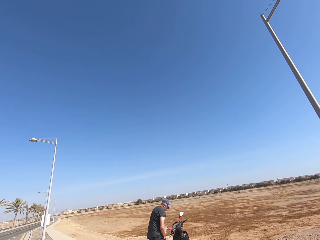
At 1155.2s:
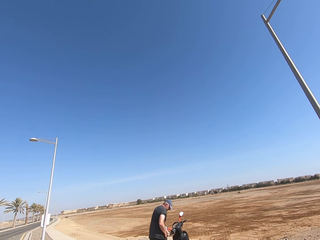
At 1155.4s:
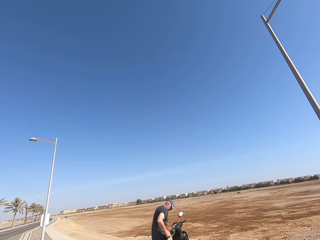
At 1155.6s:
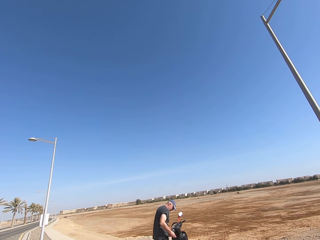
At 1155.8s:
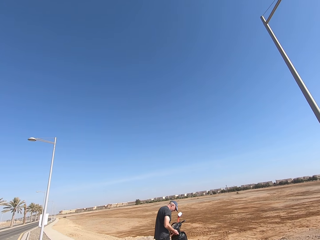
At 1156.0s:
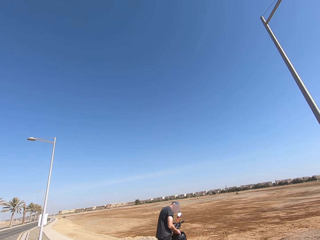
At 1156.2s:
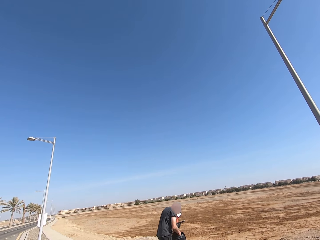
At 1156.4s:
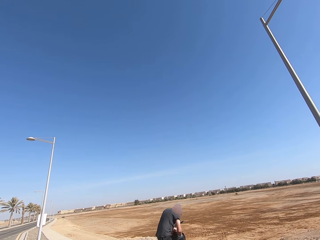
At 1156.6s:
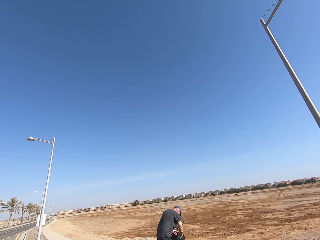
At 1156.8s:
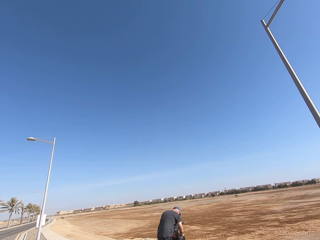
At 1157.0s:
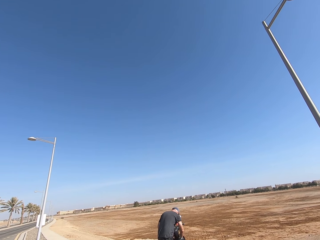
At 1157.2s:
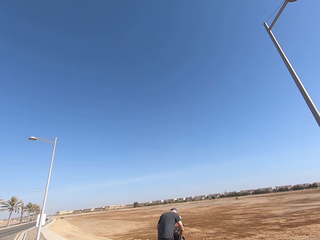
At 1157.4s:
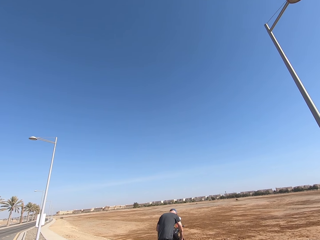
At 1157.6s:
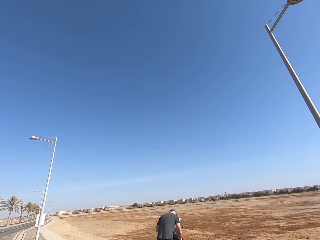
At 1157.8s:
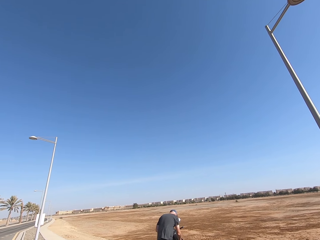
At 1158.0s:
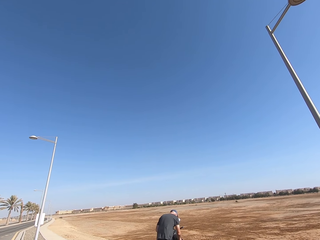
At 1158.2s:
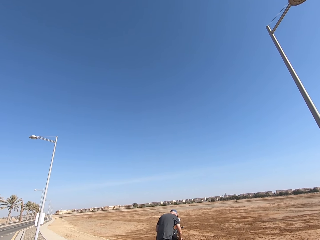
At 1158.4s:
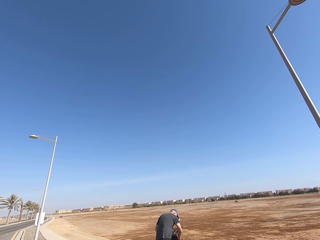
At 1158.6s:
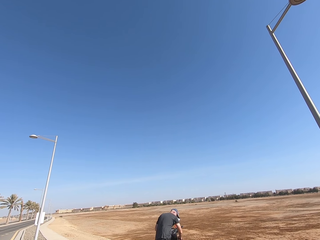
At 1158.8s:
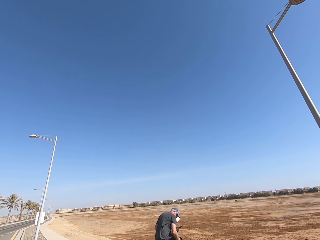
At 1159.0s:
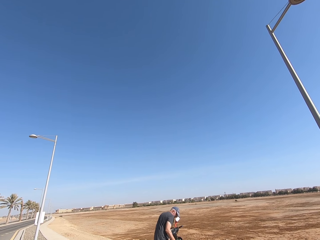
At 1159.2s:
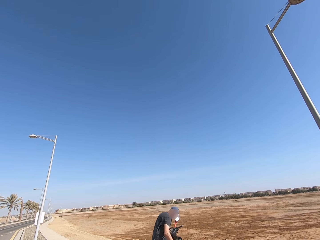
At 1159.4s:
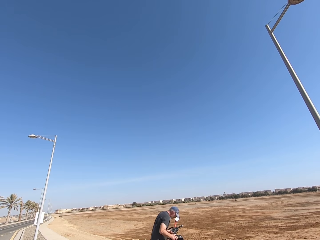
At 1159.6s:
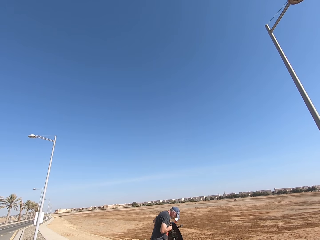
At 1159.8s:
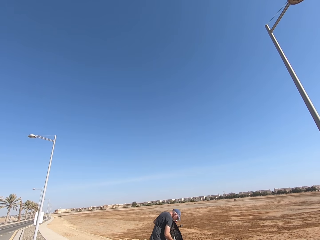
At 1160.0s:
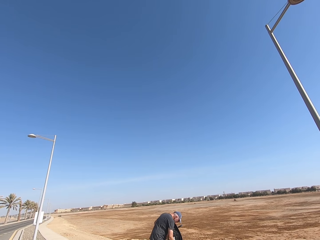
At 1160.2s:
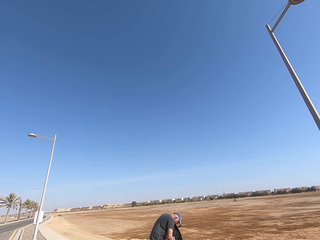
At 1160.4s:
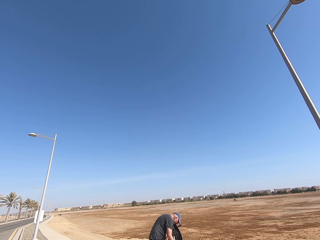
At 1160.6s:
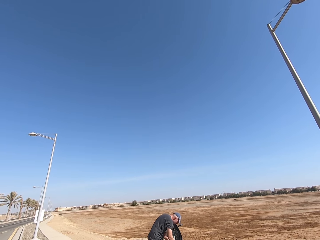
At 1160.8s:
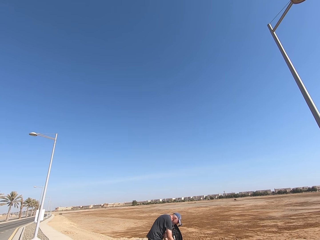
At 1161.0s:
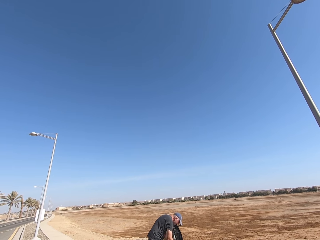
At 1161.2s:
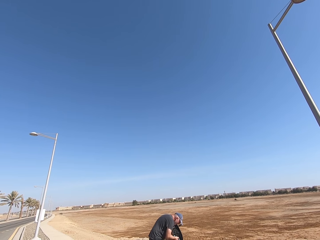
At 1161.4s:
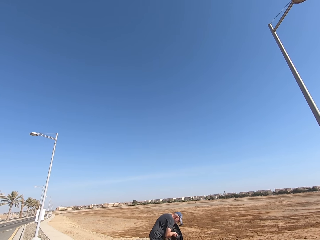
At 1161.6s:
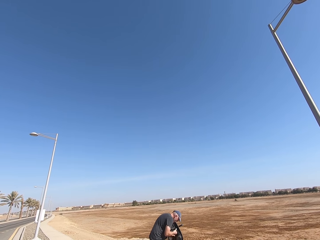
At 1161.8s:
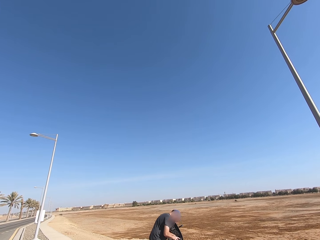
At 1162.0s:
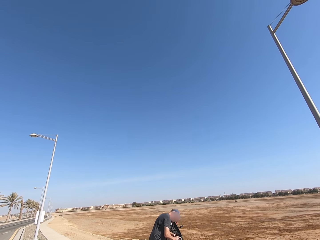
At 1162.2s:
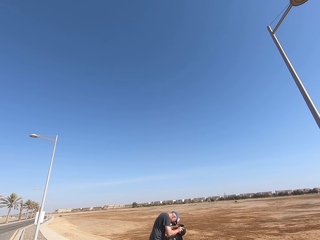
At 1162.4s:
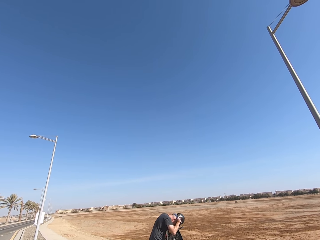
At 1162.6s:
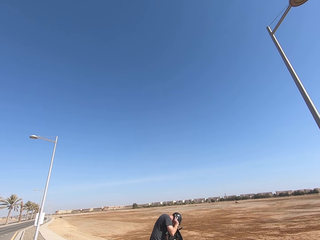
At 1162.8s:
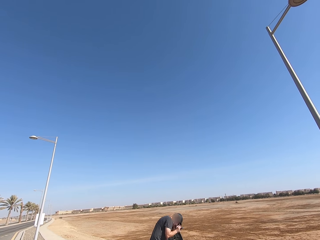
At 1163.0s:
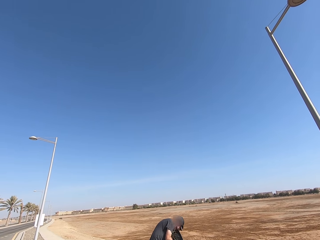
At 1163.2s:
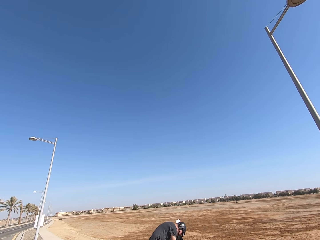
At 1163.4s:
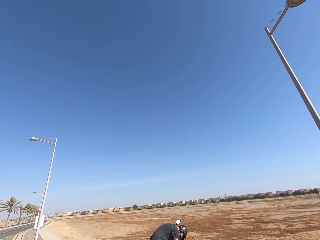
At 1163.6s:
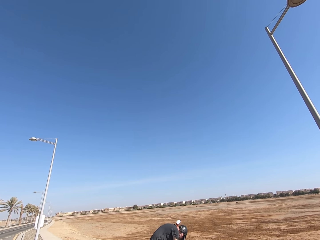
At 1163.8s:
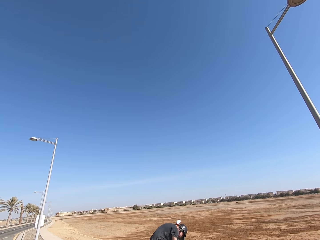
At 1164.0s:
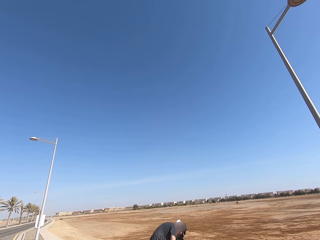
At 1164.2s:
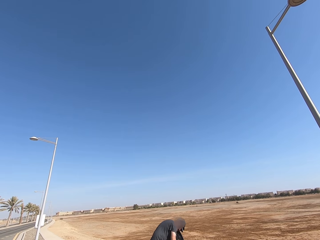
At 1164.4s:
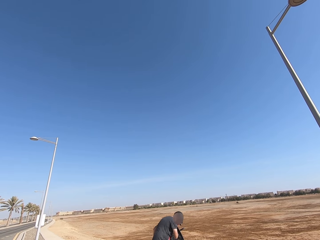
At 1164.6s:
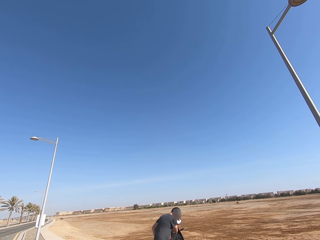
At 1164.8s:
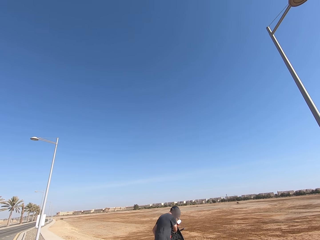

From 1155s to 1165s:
The man lifts up the motorcycle seat. The man wears a helmet on his head with both hands.

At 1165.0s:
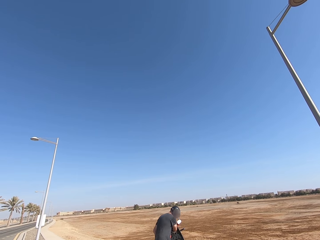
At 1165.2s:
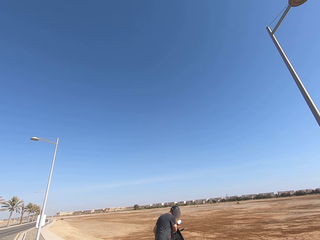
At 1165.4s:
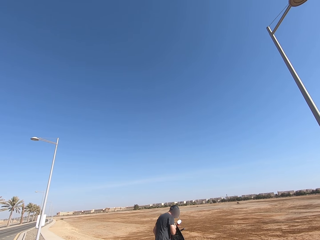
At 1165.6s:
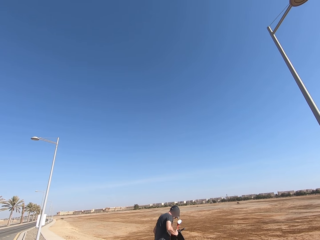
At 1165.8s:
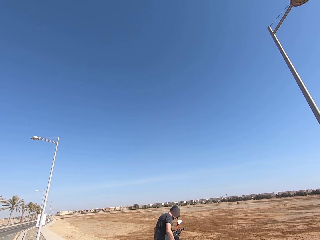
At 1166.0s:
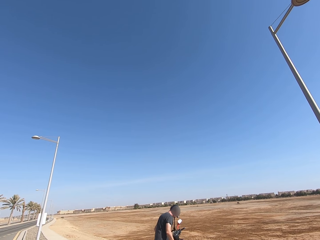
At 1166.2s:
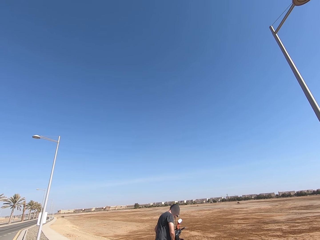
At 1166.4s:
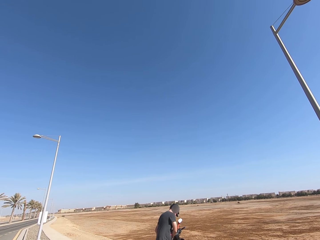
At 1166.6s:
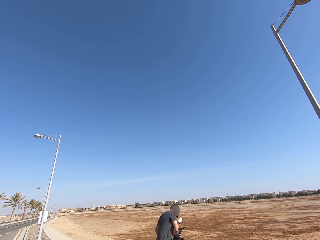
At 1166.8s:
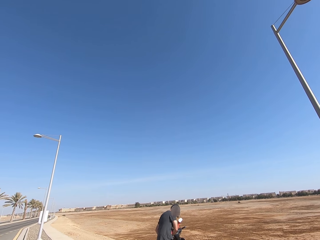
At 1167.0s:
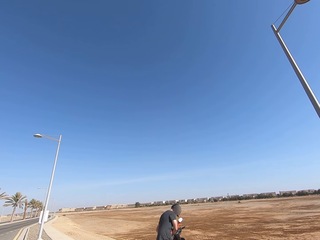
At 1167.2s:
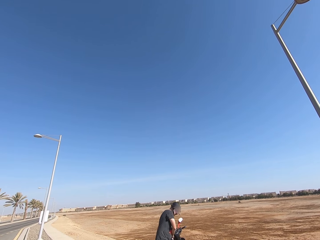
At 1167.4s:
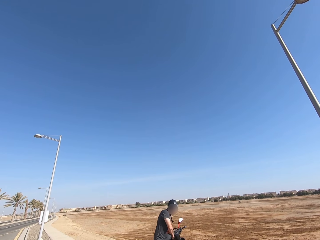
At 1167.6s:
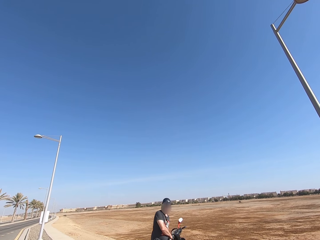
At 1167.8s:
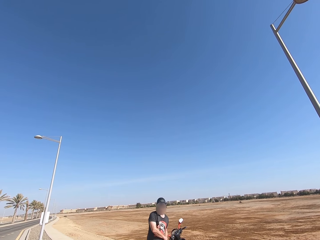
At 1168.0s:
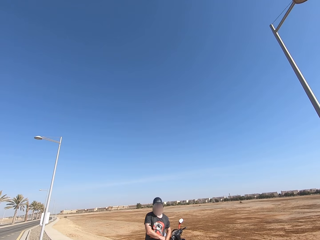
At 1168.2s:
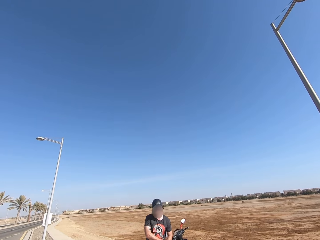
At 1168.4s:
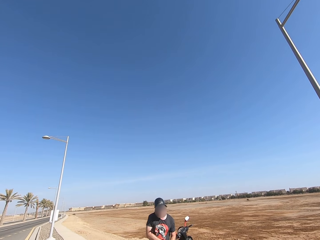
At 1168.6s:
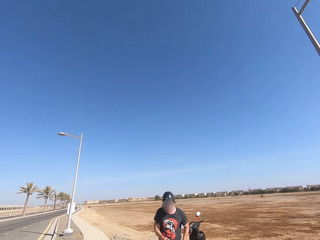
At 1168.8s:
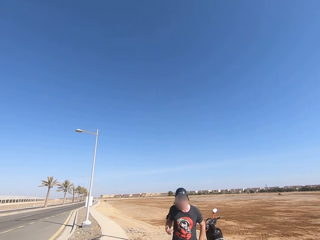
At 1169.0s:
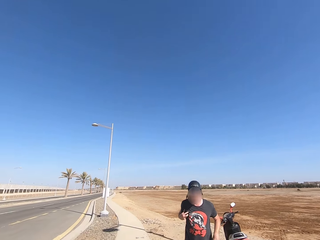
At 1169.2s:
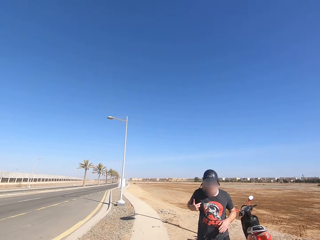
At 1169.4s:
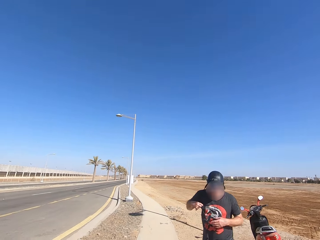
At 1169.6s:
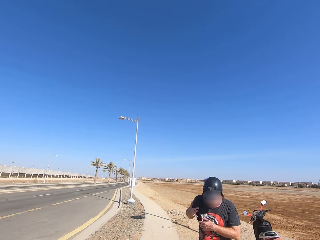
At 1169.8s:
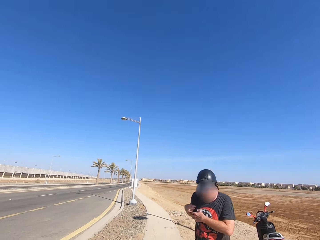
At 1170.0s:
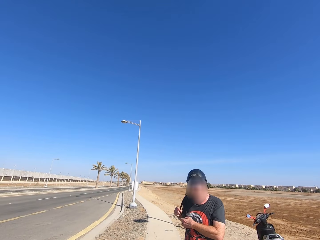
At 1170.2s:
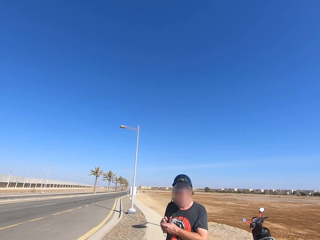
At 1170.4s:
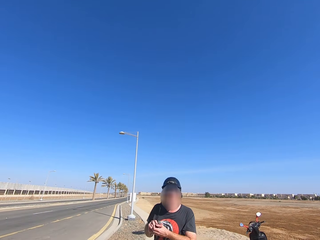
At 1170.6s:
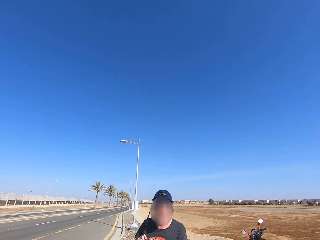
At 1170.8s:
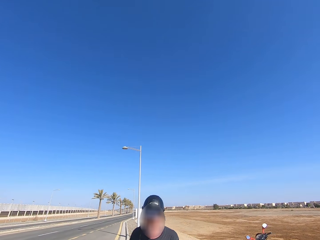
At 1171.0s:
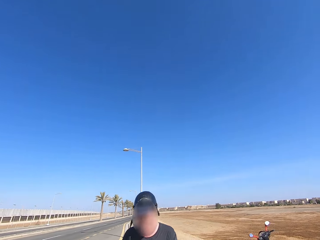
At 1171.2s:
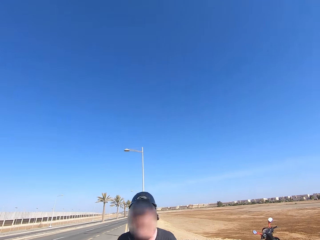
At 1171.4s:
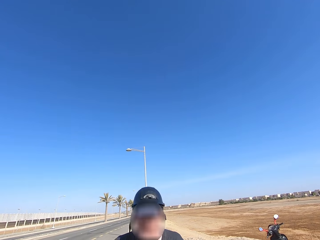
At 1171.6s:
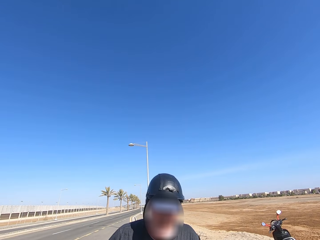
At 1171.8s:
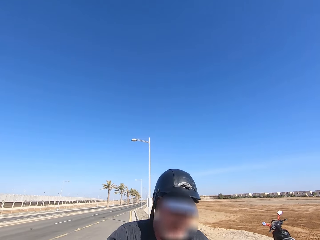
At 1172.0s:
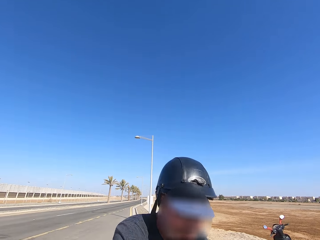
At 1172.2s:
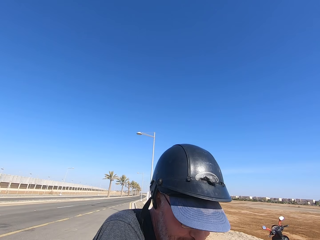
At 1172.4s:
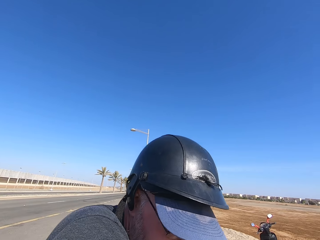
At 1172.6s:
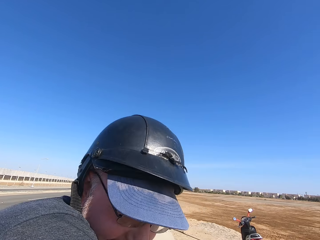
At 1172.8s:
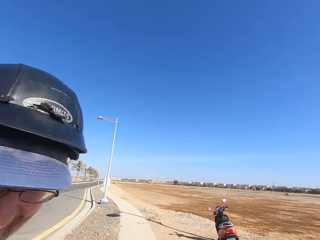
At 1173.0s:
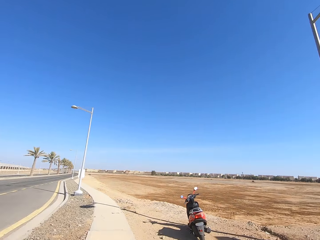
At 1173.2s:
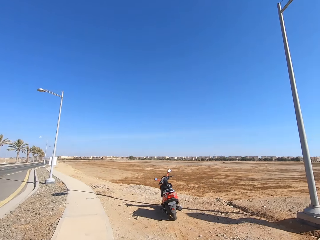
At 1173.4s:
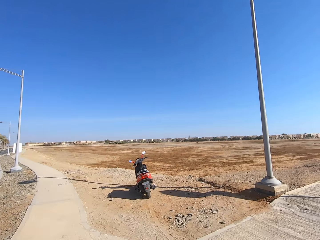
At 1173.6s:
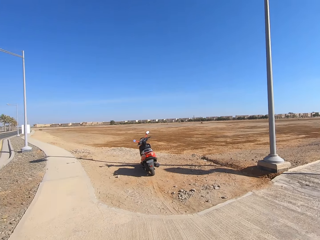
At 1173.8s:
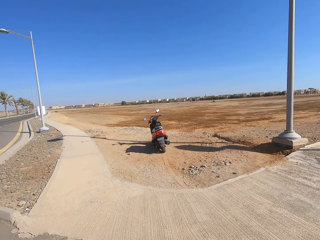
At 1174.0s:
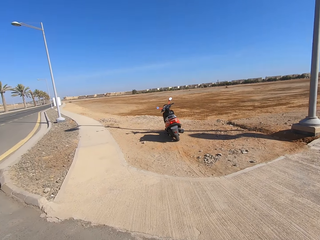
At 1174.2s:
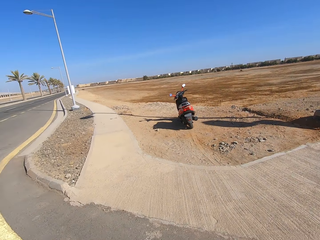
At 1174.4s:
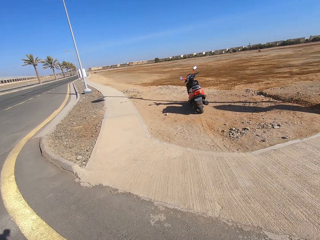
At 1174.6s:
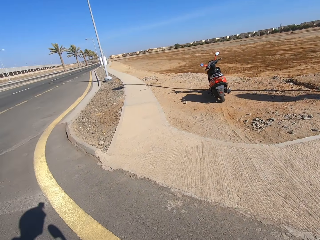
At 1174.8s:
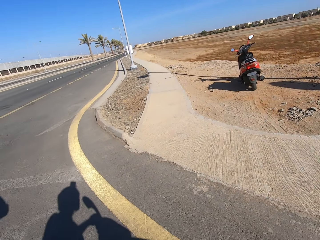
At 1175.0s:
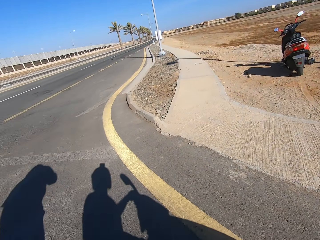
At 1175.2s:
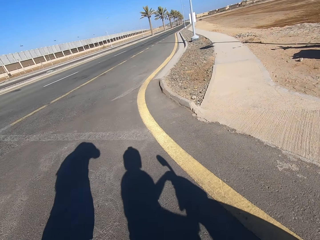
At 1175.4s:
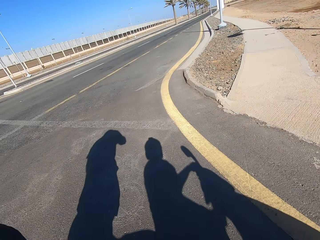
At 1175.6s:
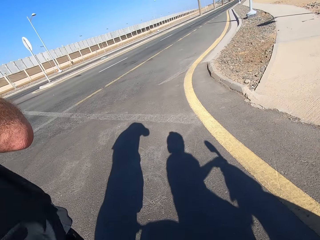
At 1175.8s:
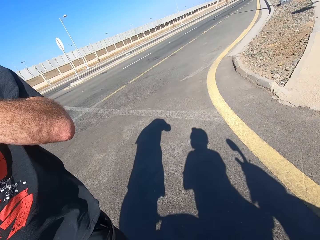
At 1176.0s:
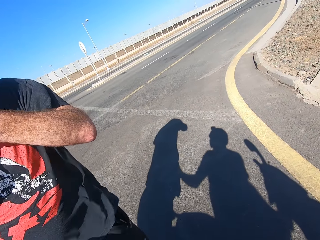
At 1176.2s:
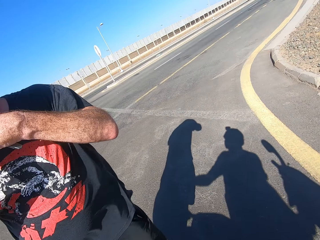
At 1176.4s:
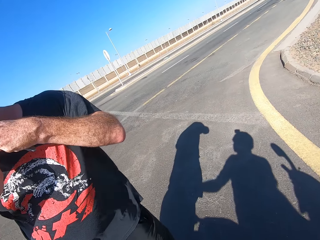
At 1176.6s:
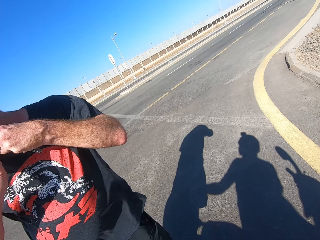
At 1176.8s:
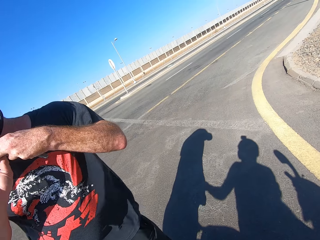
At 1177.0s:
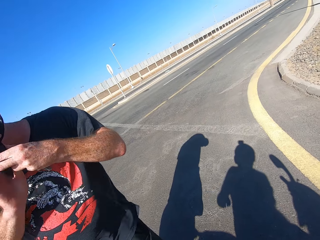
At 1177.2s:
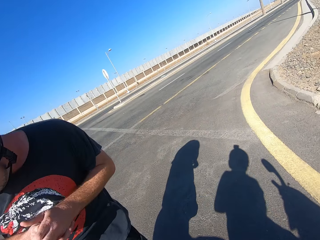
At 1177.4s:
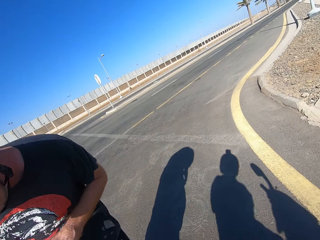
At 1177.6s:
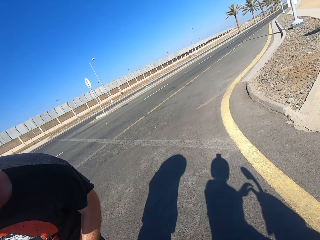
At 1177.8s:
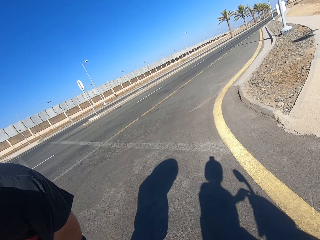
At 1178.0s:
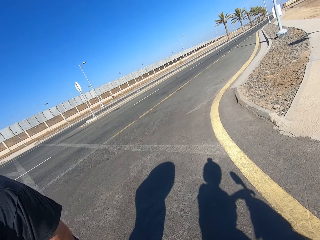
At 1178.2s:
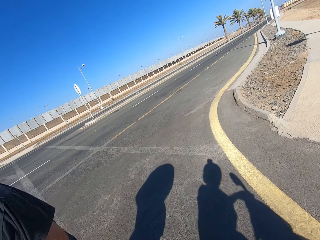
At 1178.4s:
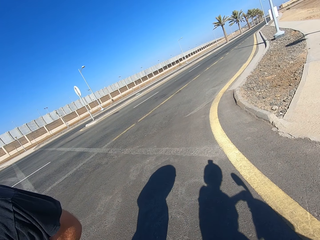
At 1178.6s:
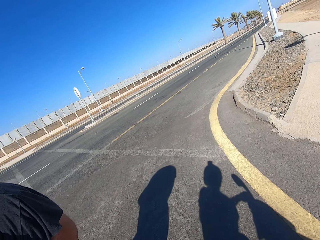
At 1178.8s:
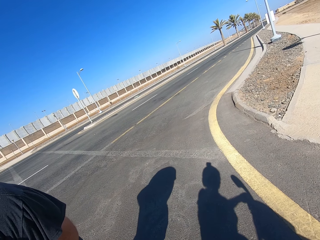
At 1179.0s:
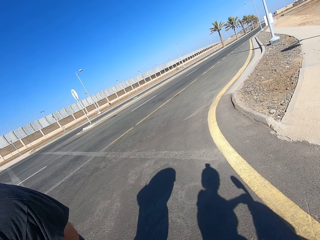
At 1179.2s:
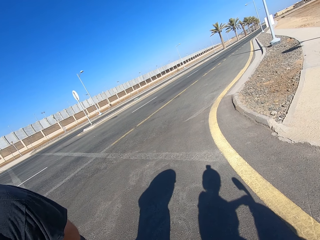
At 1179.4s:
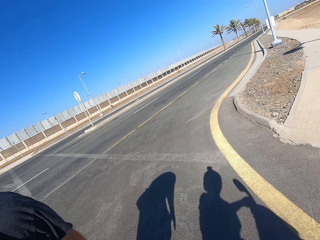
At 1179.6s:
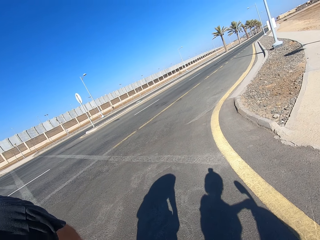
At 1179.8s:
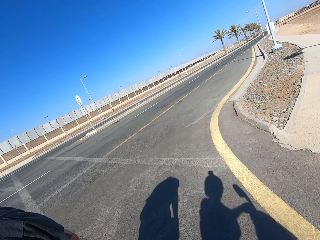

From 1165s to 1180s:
The man puts his hand in the pocket. The man walks towards the camera wearer. The camera wearer looks at the motorcycle. They look at the man.
